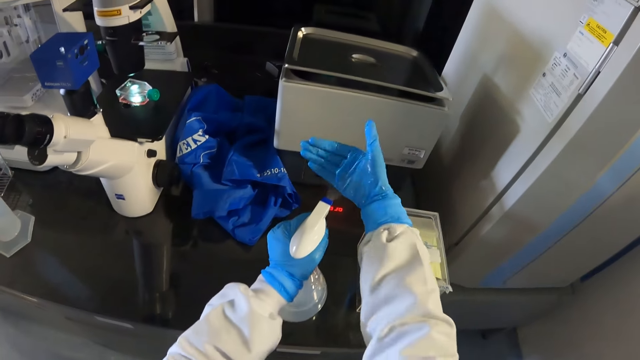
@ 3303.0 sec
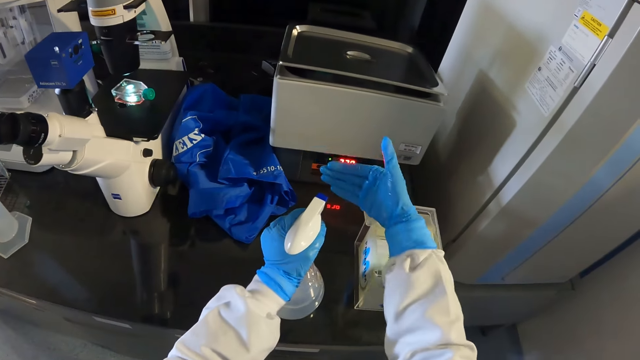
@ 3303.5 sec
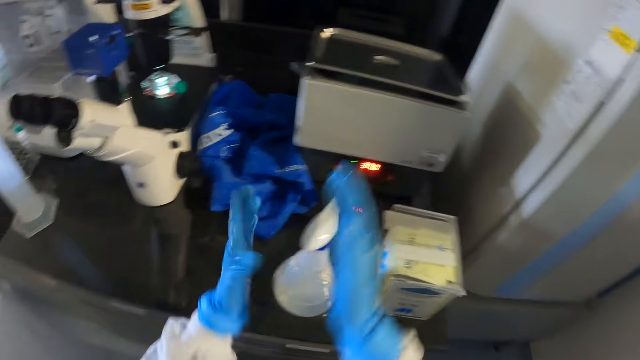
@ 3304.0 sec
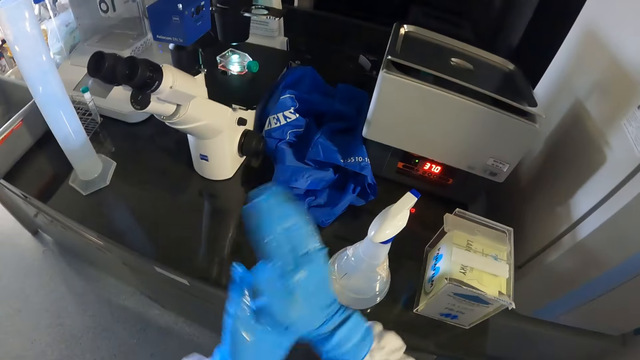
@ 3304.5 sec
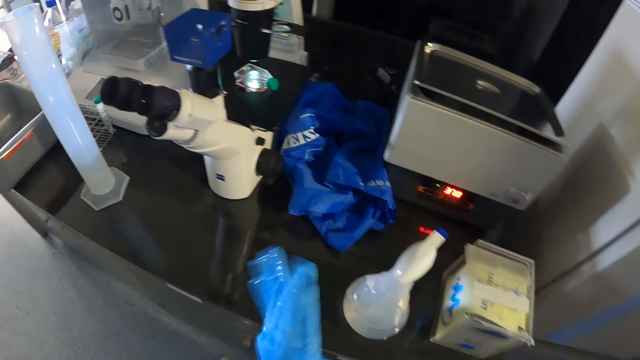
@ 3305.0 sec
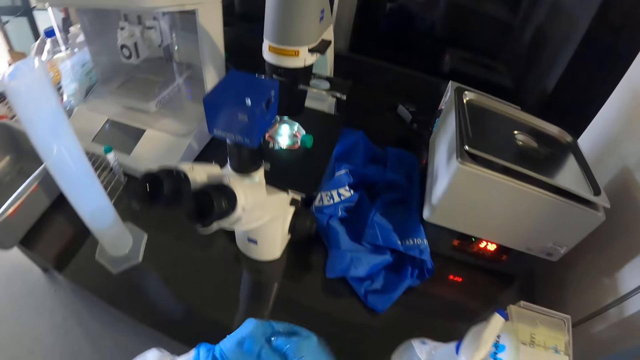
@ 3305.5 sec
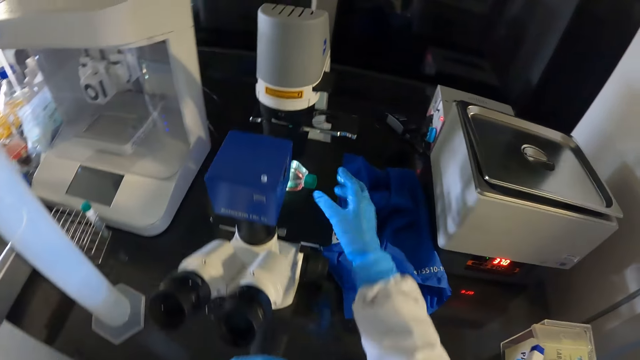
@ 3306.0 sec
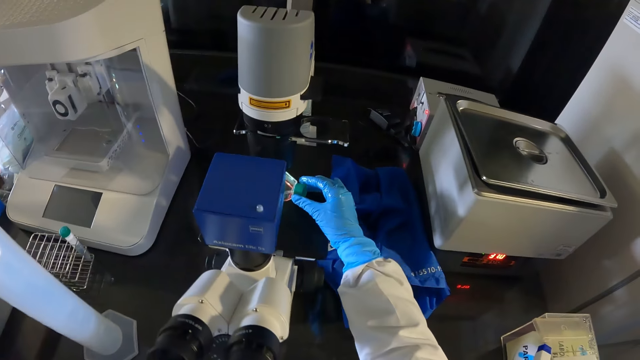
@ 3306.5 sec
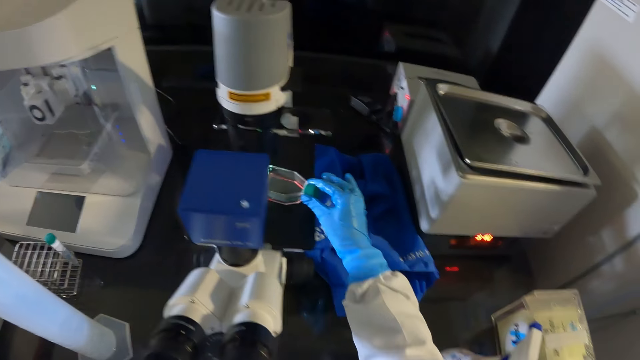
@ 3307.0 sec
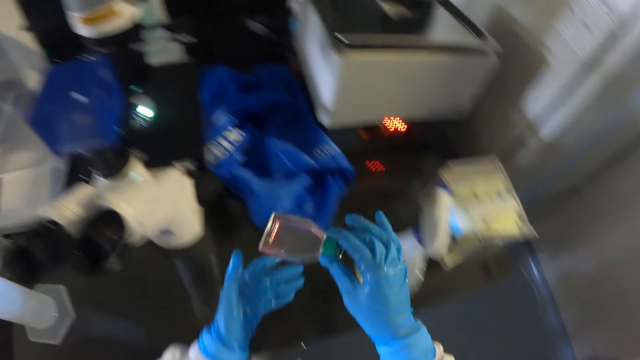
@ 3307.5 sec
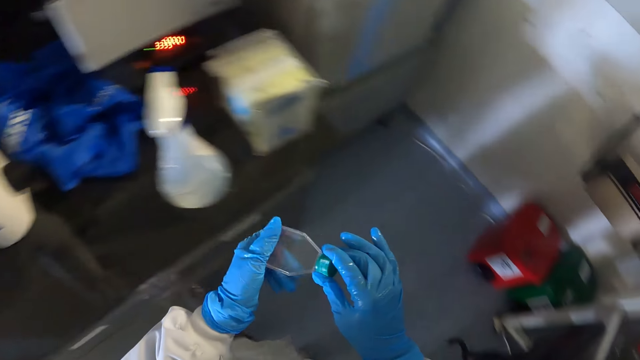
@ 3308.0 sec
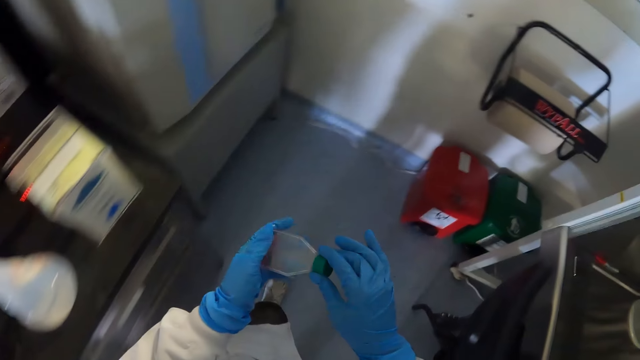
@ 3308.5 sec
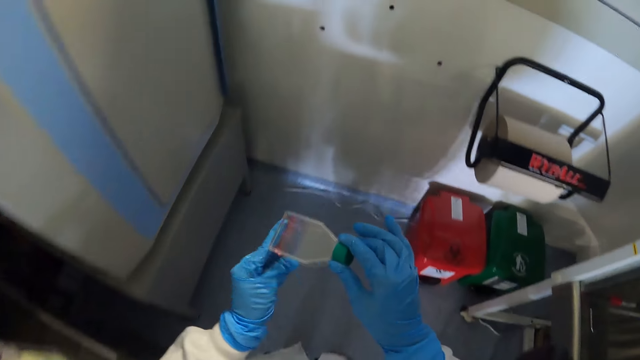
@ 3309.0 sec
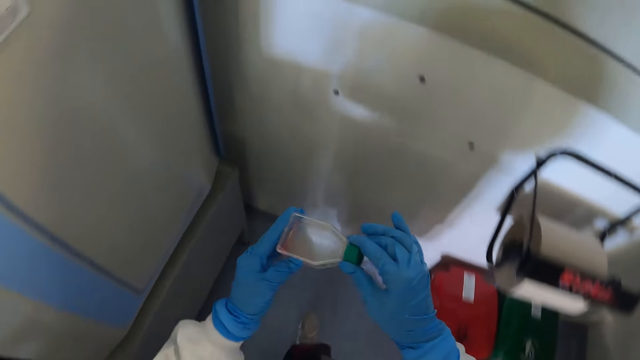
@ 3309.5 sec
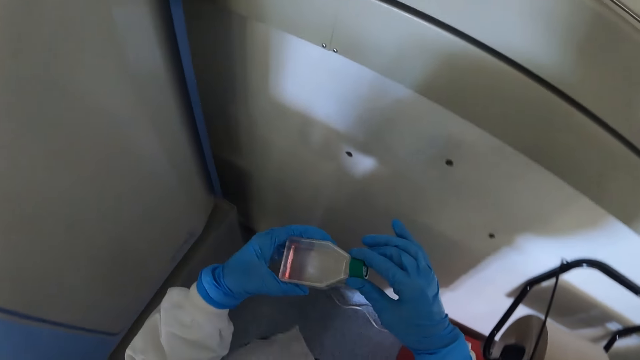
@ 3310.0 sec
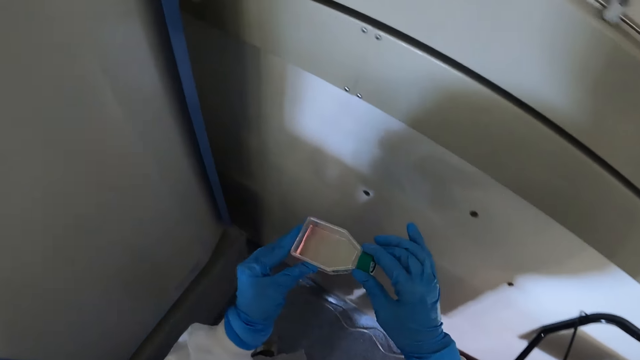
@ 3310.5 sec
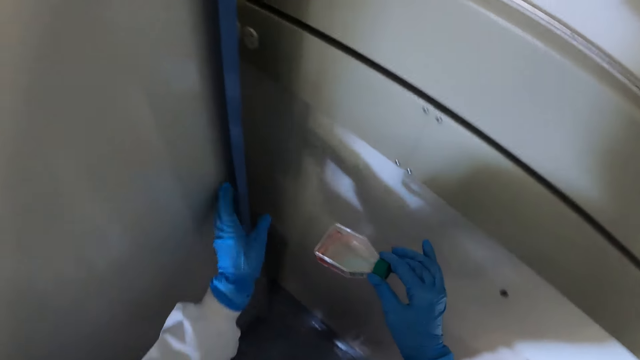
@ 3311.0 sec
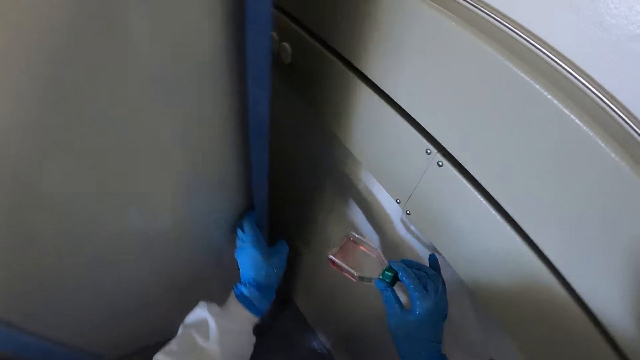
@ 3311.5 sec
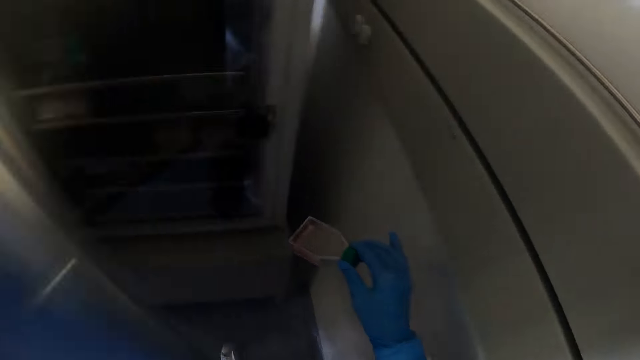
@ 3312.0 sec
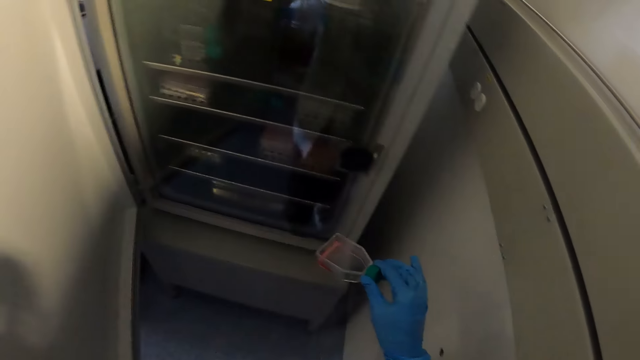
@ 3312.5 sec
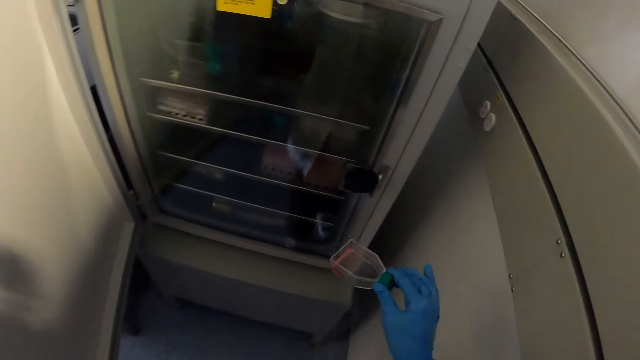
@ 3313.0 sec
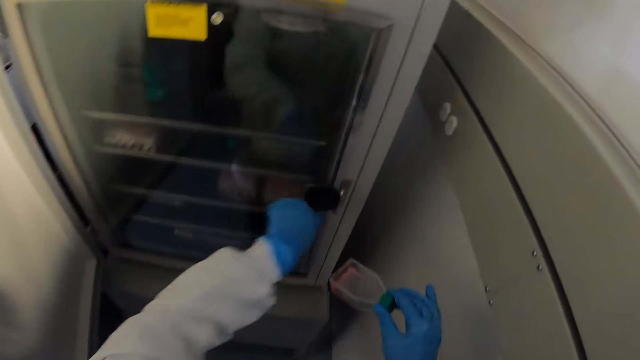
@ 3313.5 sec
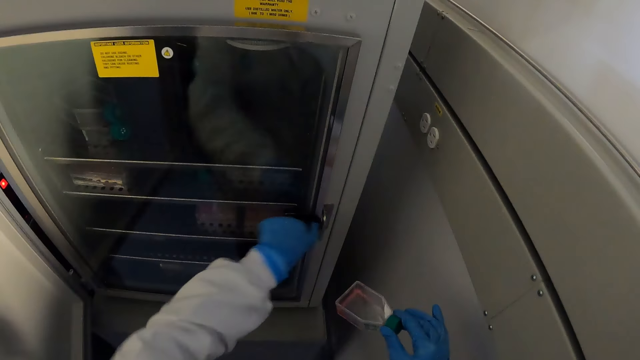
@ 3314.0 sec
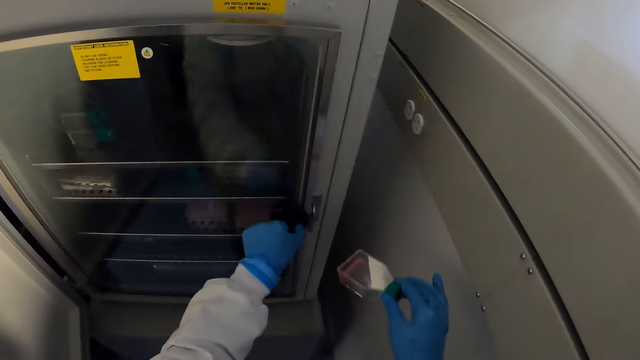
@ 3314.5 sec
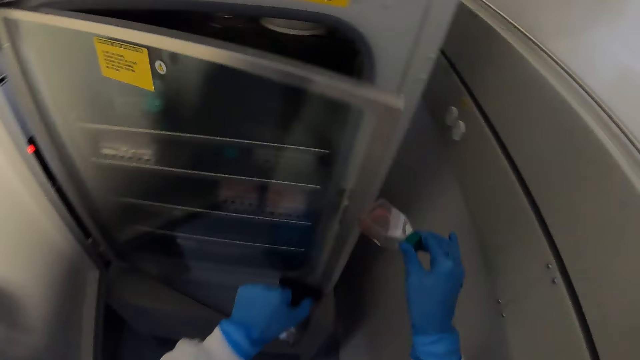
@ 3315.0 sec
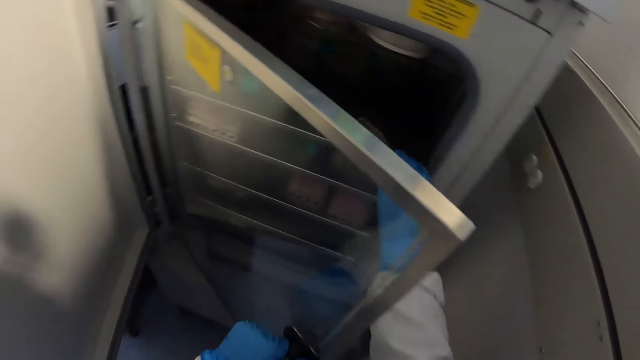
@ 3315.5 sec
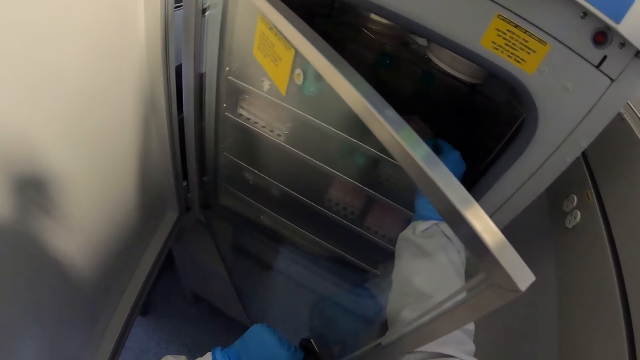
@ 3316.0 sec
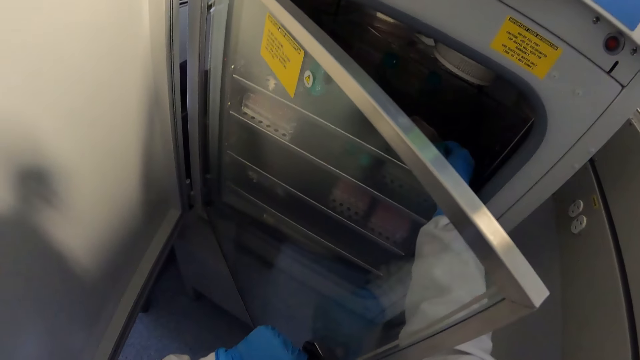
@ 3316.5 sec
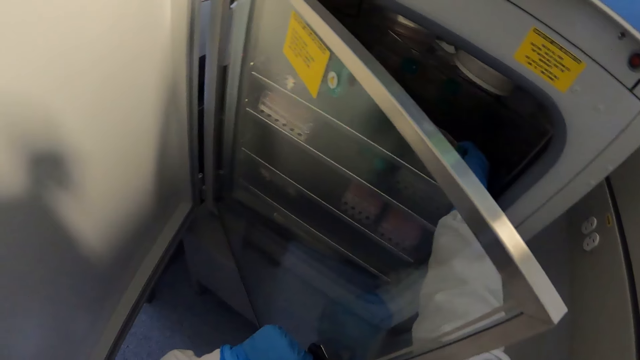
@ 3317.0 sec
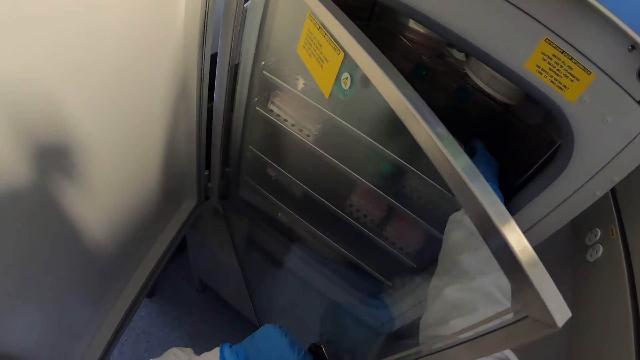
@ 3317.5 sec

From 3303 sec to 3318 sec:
The camera wearer holds the spray bottle on the table with his left hand. He sprays his right hand with the spray bottle in his left hand. He rubs both hands. He picks up the microscope slide or bottle from the stage in the microscope with his right hand. He holds the microscope slide with both hands. He walks around the room. He opens a fridge with his left hand. He turns a knob on a door in the fridge with his left hand. He opens the fridge again. He places the microscope slide on a tray in the fridge with his right hand.

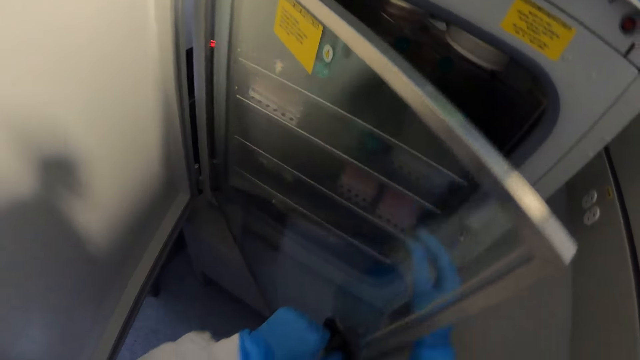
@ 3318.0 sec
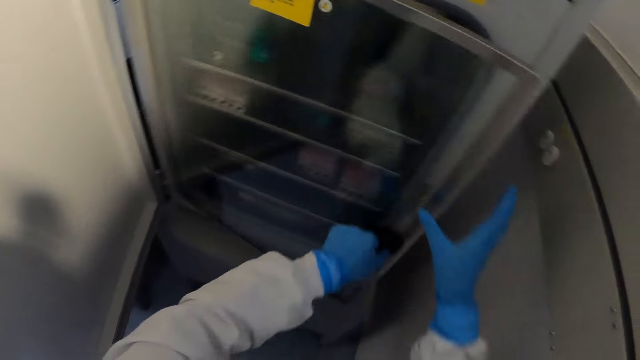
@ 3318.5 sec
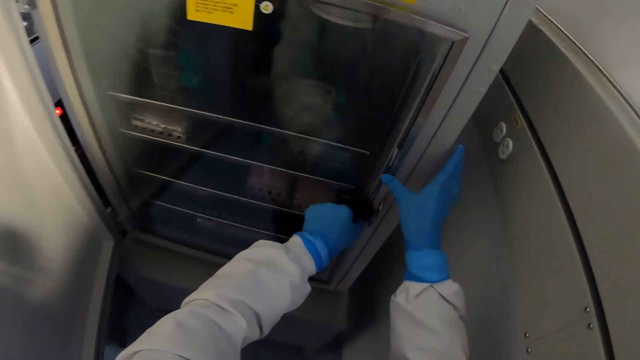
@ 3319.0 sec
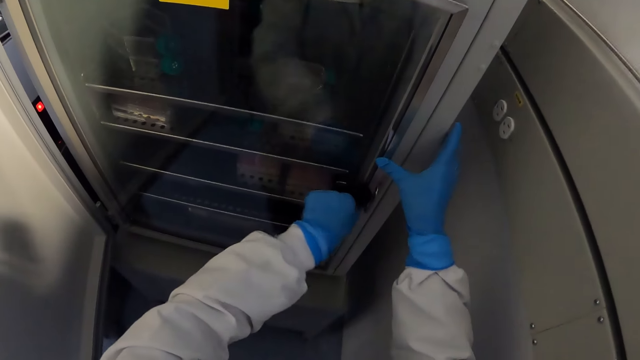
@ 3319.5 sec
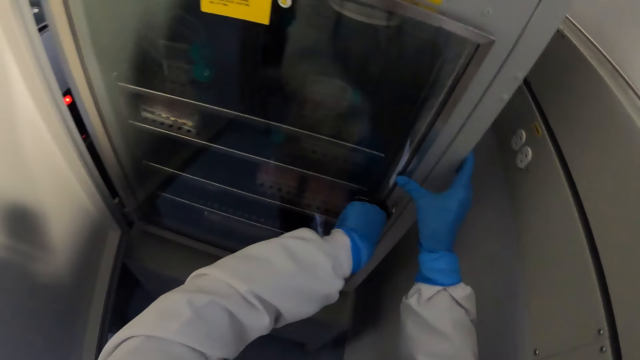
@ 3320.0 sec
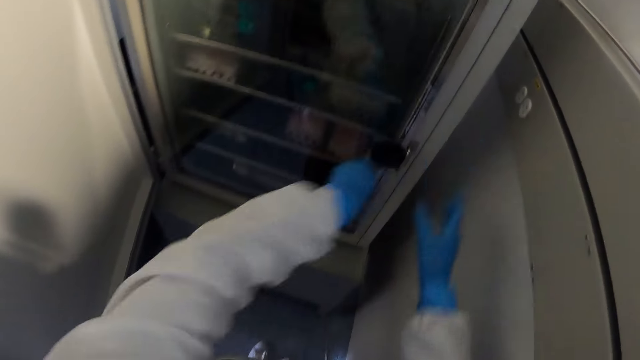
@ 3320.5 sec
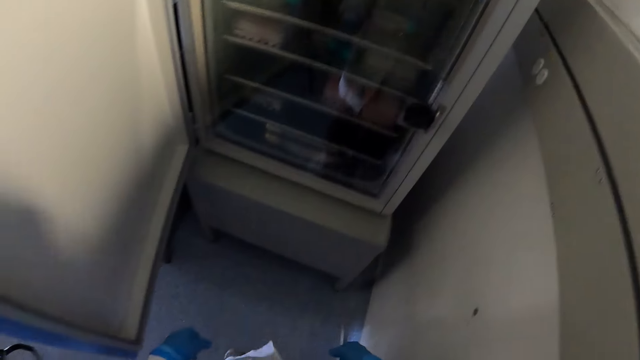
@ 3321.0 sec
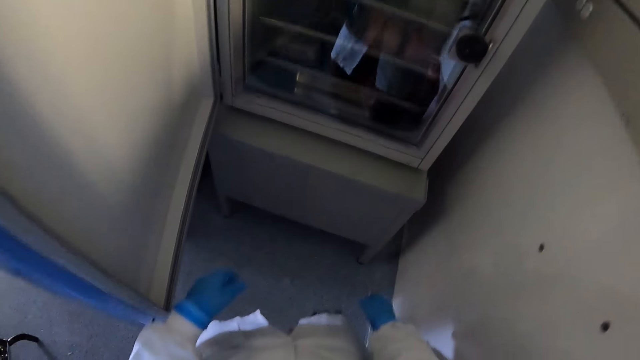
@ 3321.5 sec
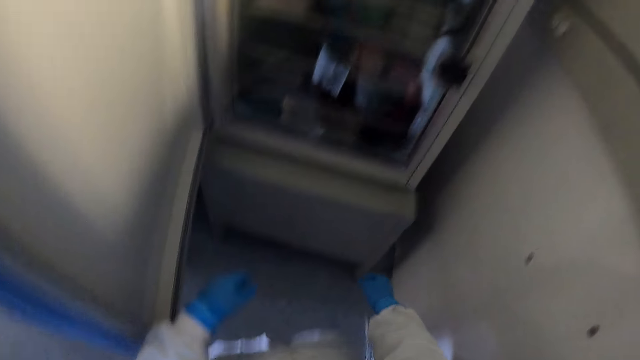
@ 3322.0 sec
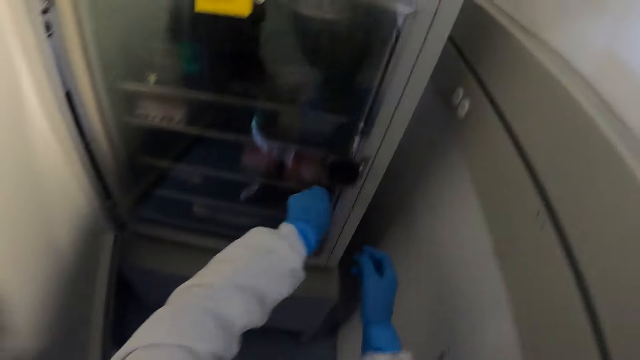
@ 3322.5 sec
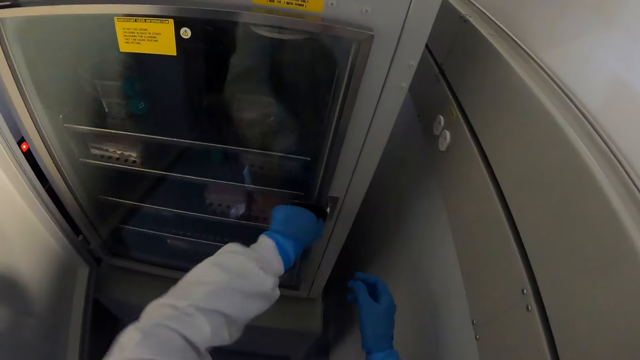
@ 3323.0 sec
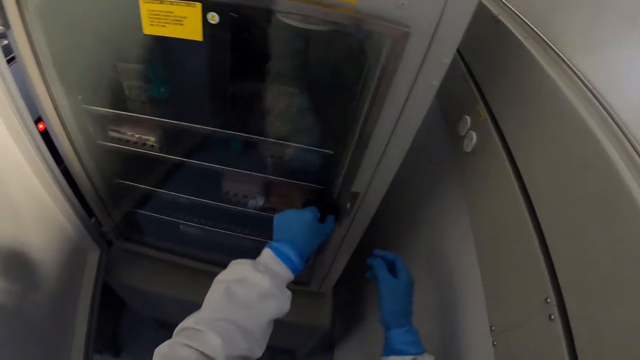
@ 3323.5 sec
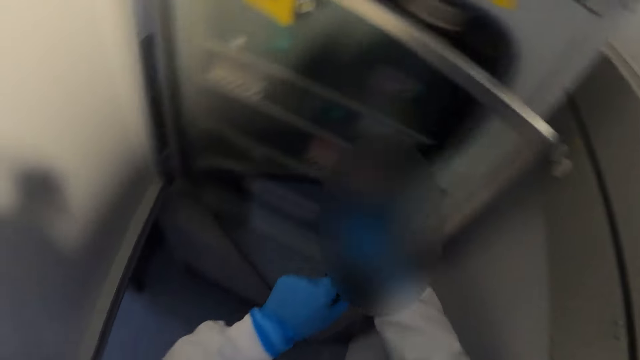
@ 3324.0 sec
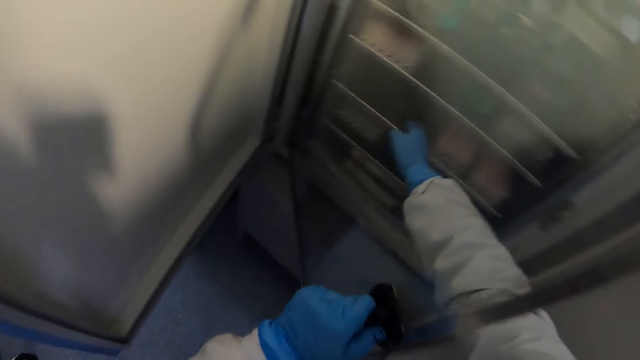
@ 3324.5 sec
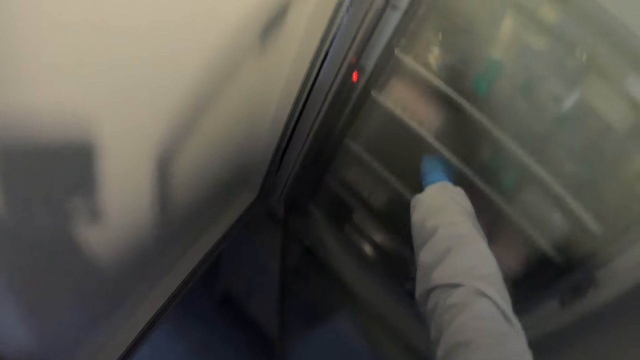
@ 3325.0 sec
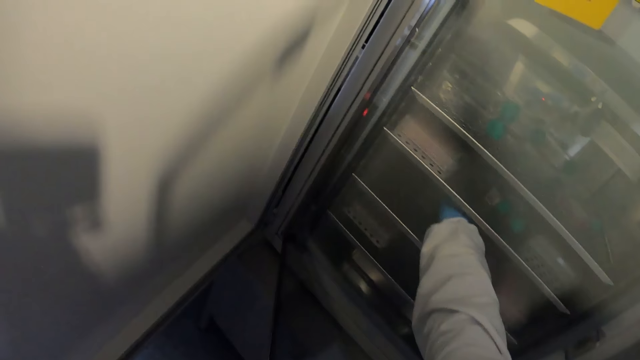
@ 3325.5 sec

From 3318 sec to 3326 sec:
The camera wearer closes the door in the fridge with both hands. He turns the knob on the door in the fridge with his left hand. He turns around the fridge. He opens the knob on the door in the fridge with his left hand. He picks up the microscope slide on the tray in the fridge with his right hand.
